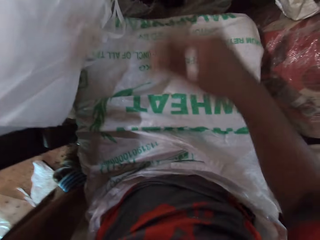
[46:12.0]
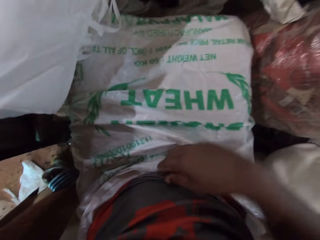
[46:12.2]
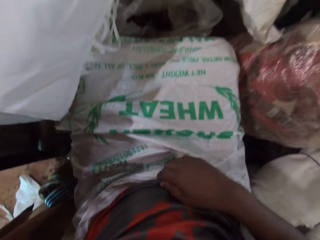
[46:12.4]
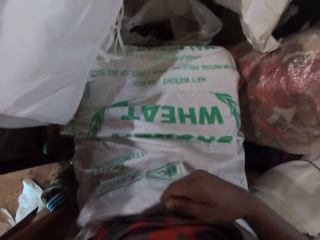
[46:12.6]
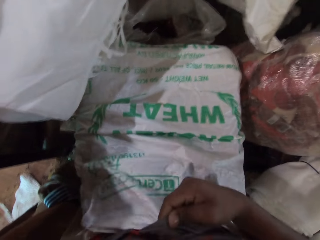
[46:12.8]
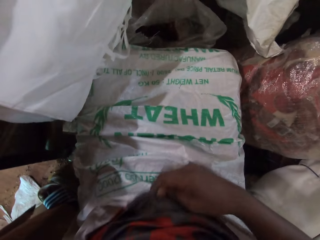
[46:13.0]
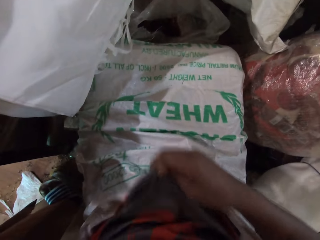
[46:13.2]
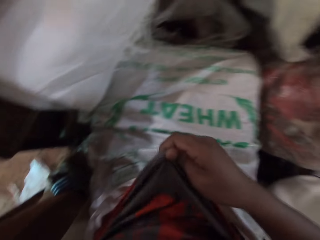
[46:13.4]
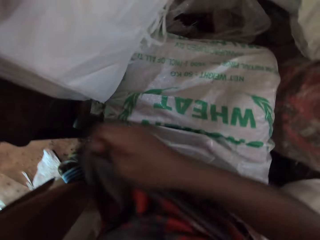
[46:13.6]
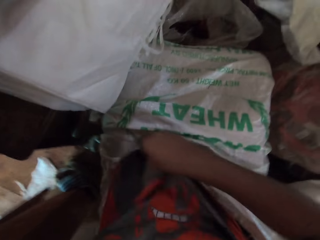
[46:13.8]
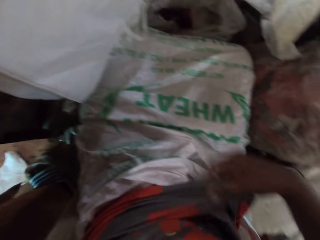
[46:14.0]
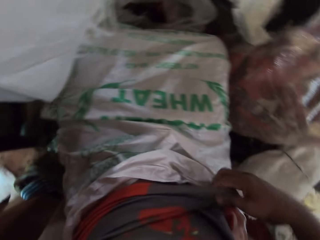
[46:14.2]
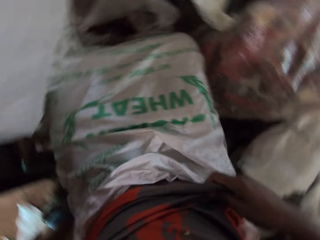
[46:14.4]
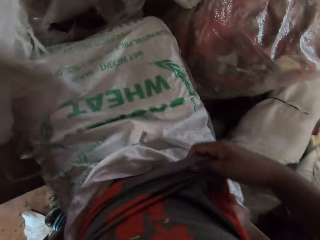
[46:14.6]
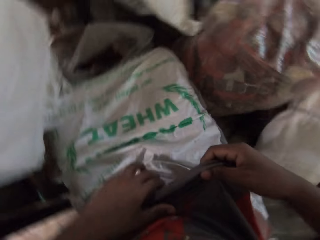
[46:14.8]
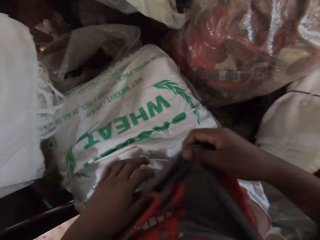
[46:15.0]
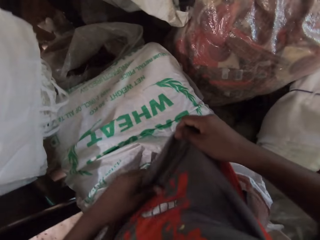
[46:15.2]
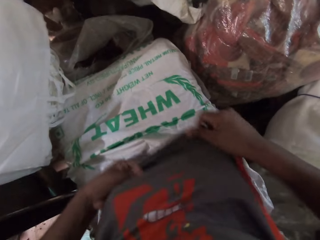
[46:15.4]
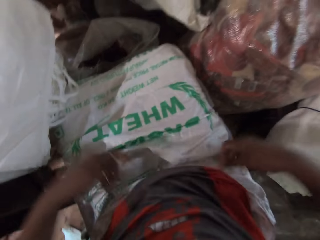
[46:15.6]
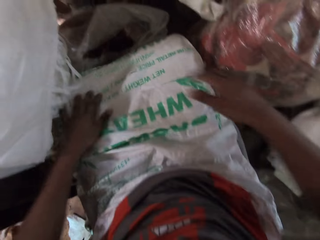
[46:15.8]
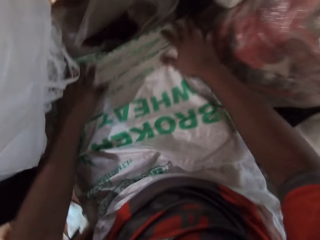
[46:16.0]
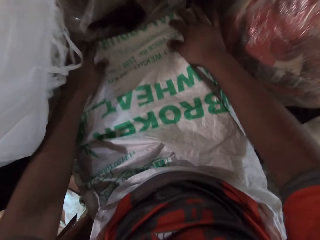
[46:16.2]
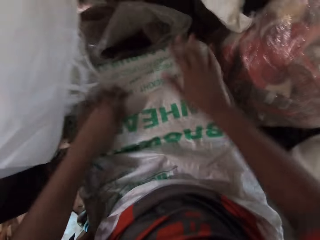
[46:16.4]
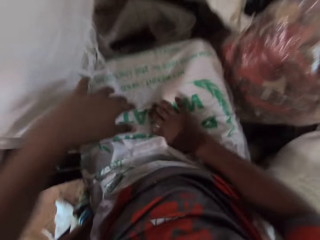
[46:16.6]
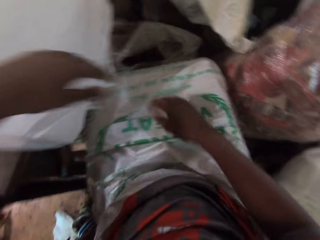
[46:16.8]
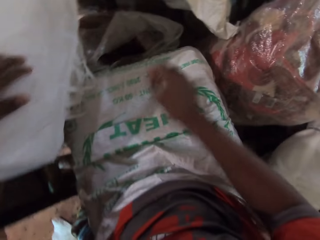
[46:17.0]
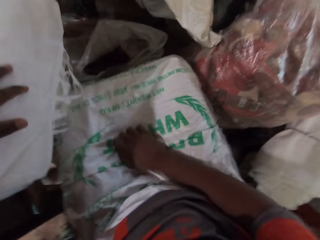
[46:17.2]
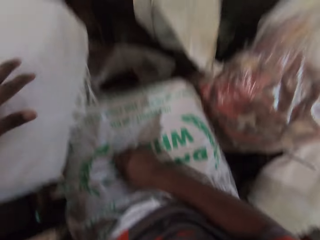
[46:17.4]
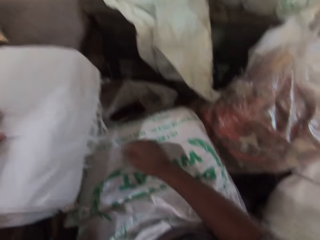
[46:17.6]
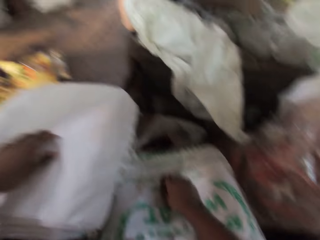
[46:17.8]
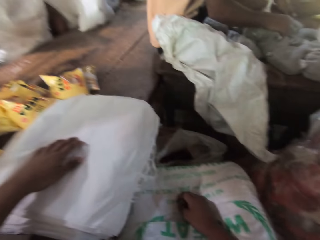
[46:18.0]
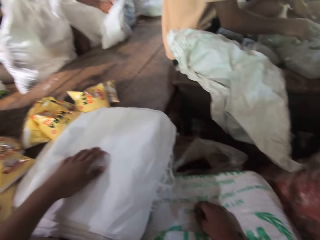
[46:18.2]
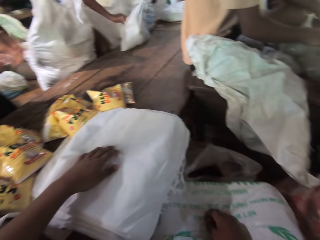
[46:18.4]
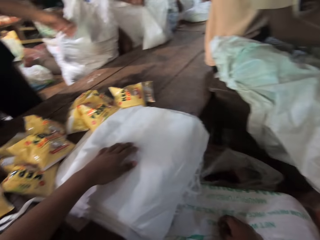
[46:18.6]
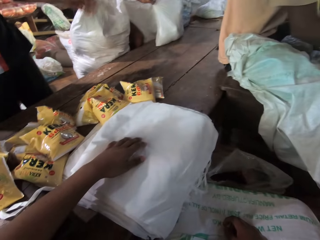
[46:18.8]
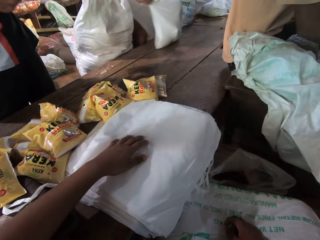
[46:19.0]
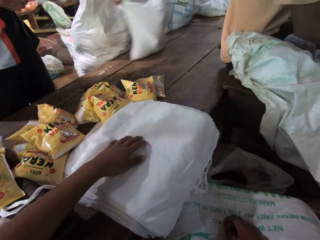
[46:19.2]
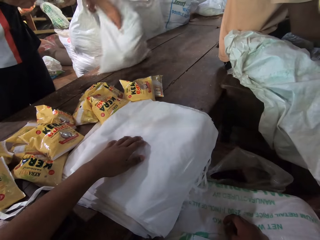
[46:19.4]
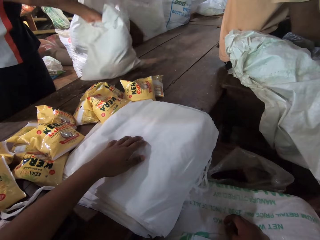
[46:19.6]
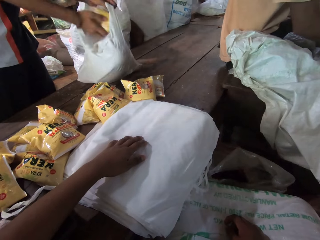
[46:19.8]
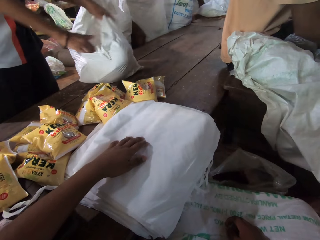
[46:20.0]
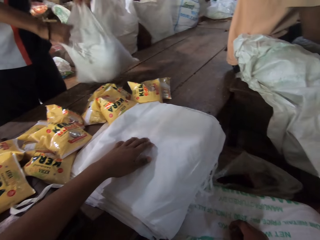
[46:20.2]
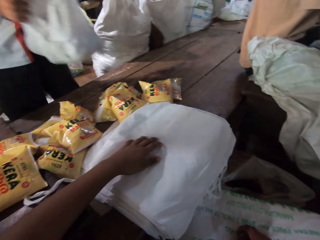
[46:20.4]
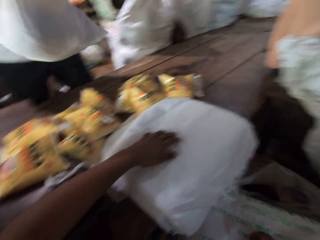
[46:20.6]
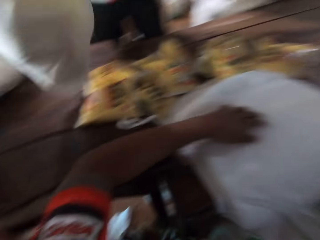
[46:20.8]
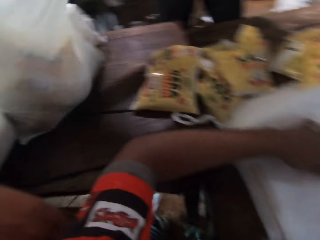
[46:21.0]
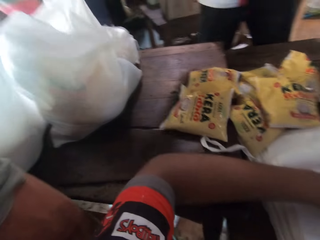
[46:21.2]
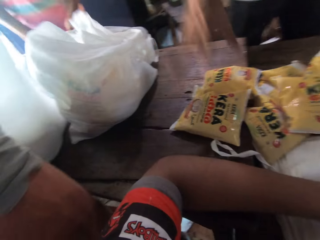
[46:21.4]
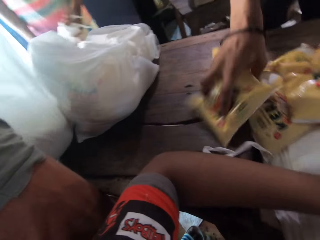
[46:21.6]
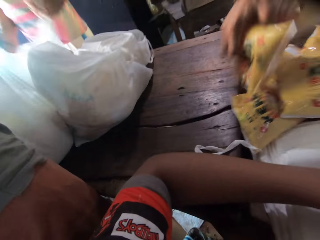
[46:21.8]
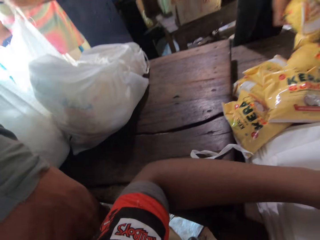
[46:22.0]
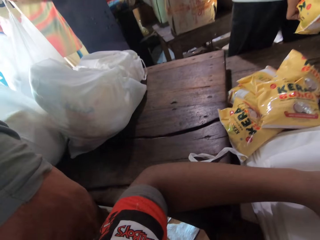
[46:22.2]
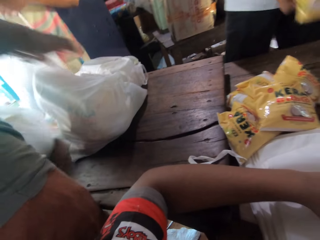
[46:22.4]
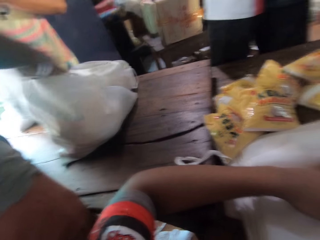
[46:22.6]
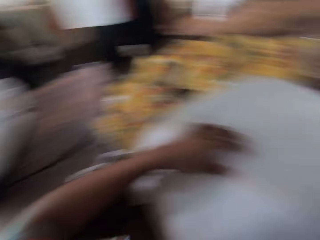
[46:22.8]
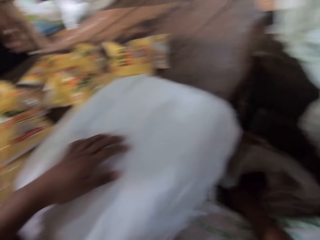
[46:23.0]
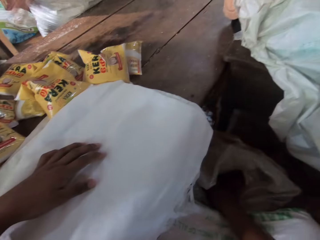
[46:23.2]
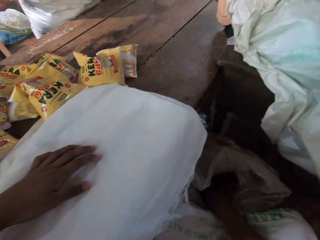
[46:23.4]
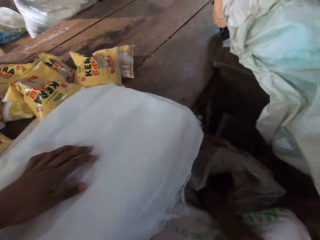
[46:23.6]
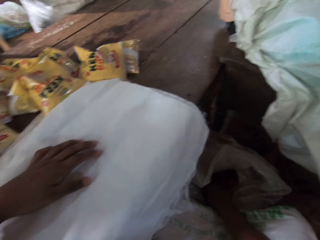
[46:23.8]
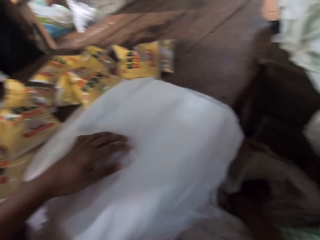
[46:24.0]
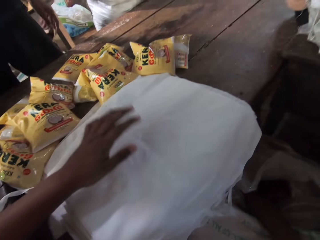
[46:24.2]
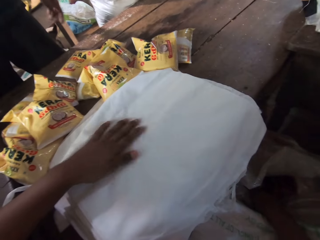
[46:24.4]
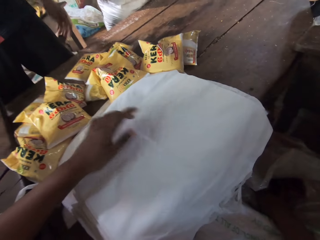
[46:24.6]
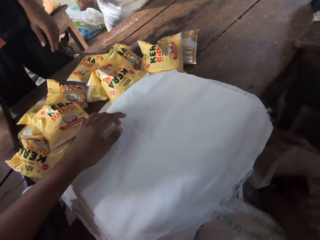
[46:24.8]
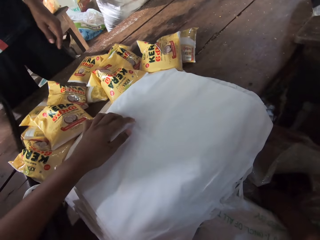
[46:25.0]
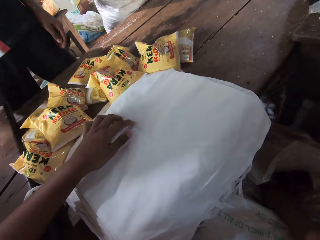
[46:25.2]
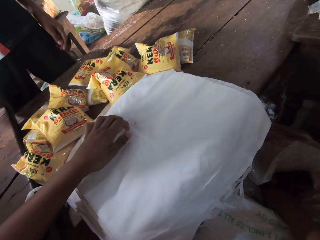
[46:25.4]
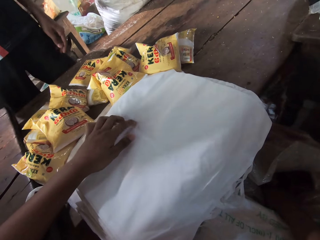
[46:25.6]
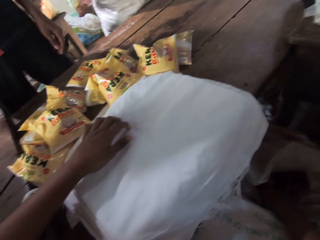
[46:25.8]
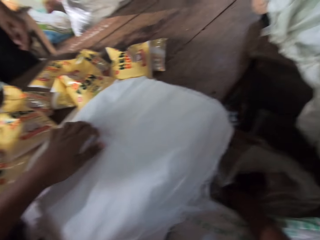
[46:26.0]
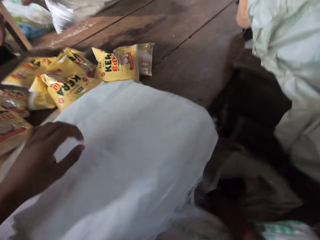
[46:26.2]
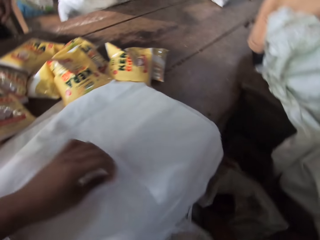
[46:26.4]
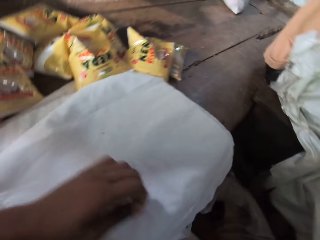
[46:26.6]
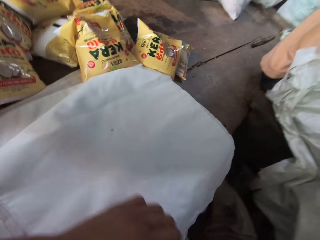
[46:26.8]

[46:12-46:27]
The camera wearer adjusts his cloth or t-shirt with his hands. He adjusts the t-shirt with both hands. He rests his hand on his lap. A man moves a bag on the table with his hands. Another man throws the coconut oil in his right hand into the bag in his left hand. The other man picks up the bag from the table with his hands and drops the bag on the table with his hands. The camera wearer looks around. The other man picks up a sachet of coconut oil from the table with his right hand. A third man picks up a bag from the table with his hands. A person picks a packet on the table. The camera wearer looks around. He taps bags on the table.

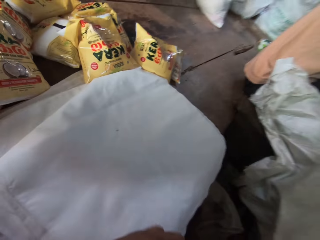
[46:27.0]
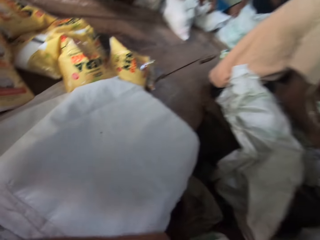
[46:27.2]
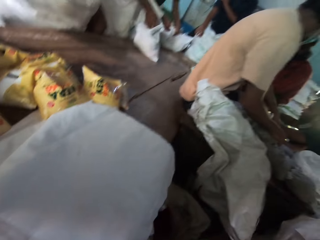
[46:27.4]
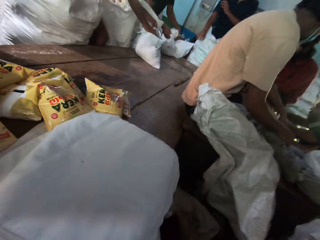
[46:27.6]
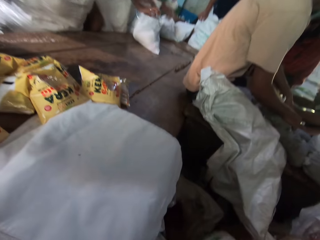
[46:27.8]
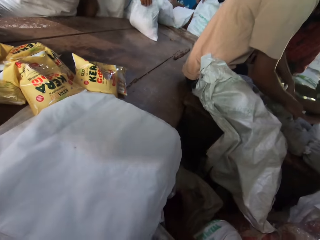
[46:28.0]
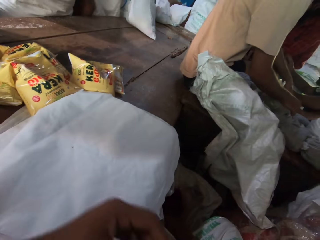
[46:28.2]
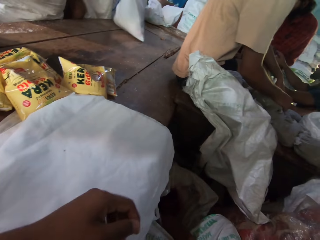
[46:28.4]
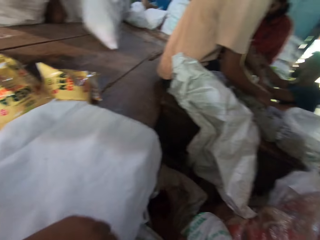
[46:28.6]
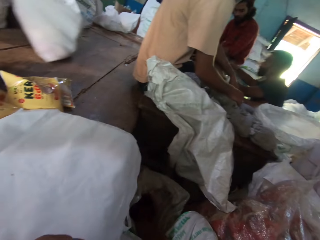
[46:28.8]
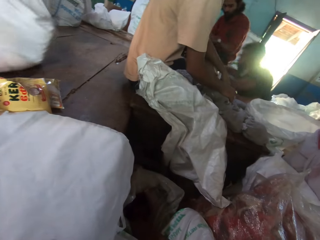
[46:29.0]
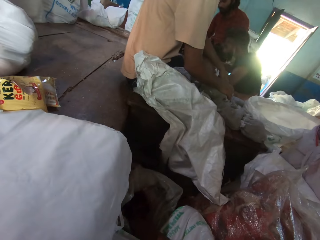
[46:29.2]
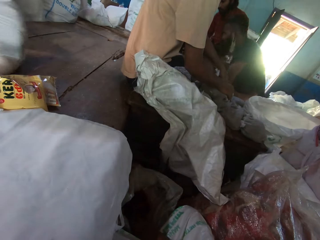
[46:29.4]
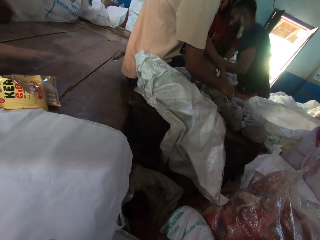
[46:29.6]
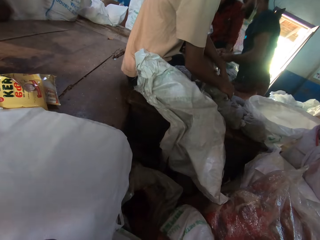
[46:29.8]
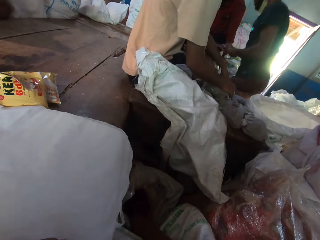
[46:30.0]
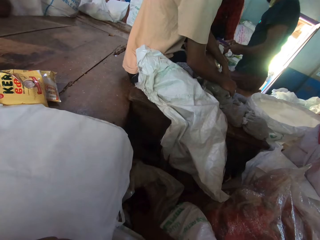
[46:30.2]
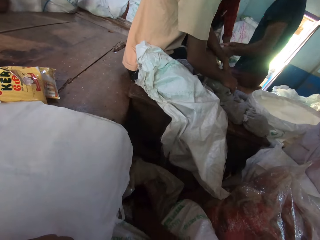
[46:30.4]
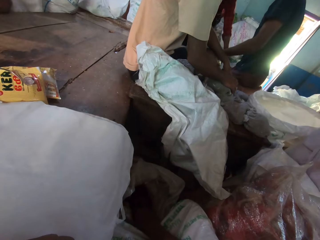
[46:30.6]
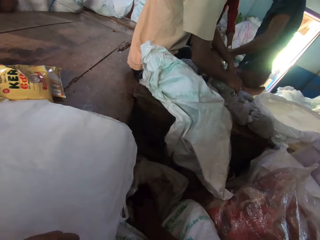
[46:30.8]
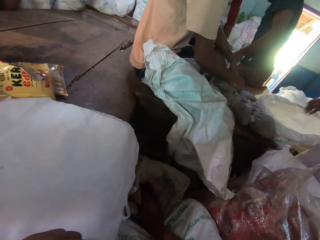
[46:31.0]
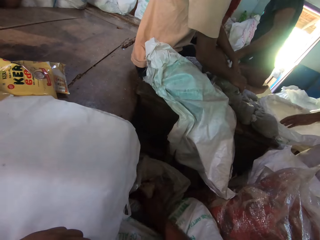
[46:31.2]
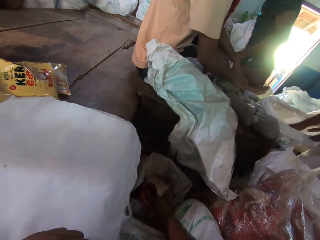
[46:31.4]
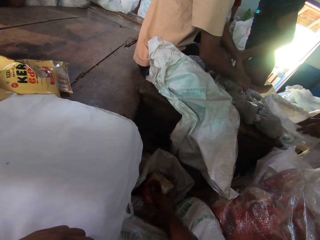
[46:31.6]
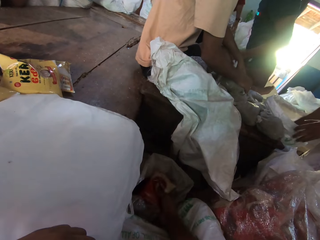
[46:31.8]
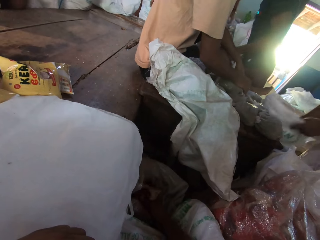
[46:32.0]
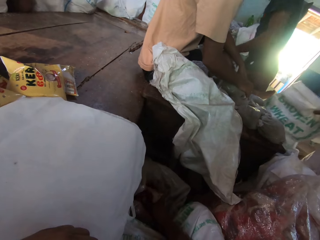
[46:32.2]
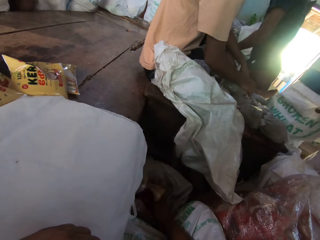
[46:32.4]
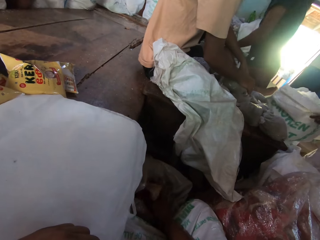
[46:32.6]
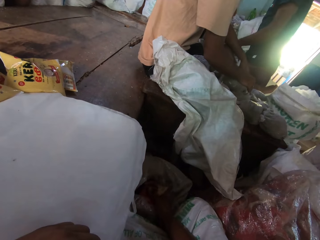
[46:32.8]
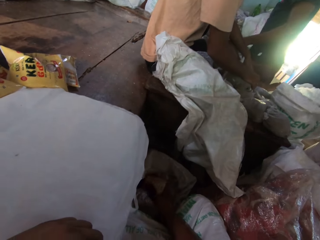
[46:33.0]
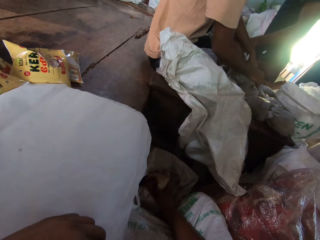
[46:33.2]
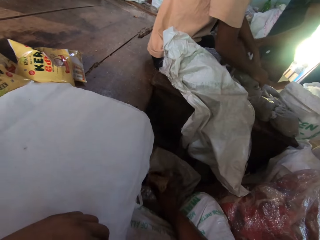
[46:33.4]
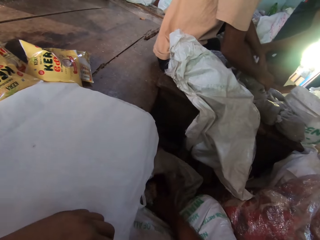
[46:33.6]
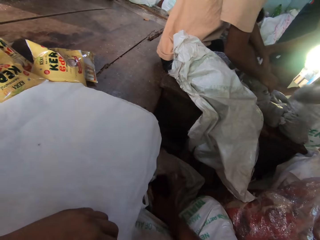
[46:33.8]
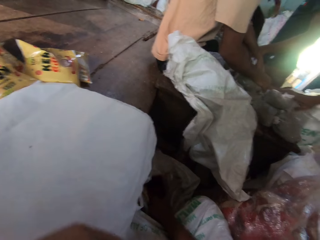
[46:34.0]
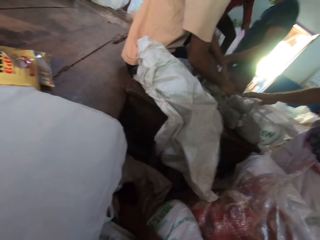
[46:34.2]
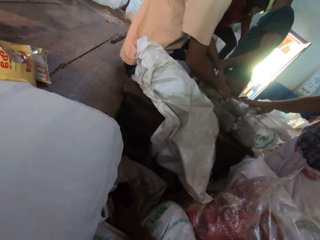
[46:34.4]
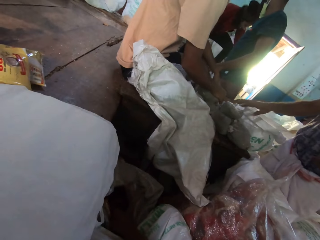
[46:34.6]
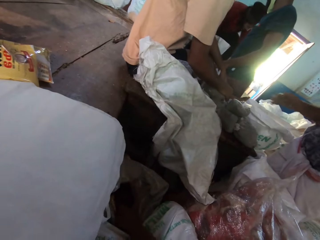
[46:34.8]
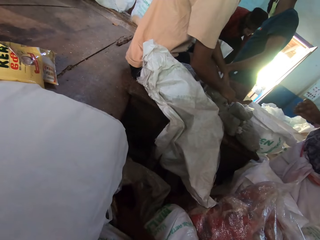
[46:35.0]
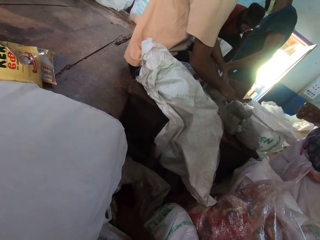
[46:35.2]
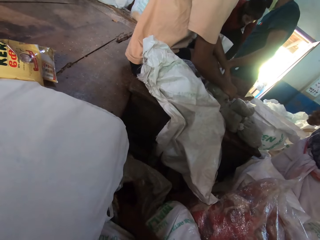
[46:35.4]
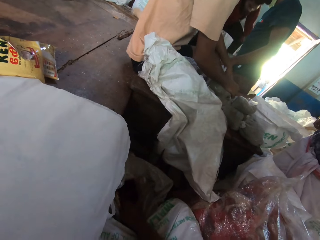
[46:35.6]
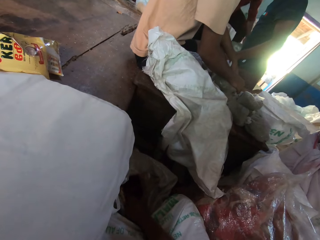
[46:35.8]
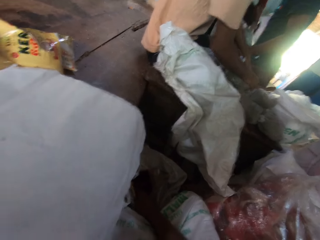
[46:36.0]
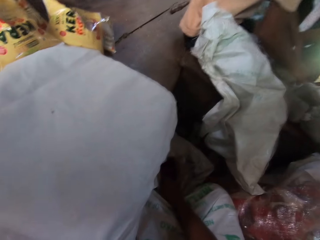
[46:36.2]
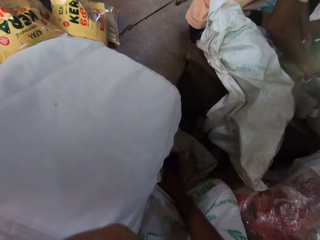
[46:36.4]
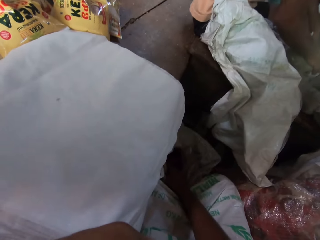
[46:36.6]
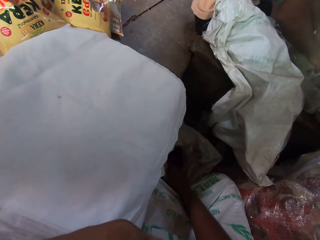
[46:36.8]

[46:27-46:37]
The camera wearer moves the left hand. A man moves a bag on the table with his hands. A person stands up. Another person stands up. Another man picks up a packaged wheat from a sack with his right hand. Another person holds a sack. The camera wearer shakes the sack. The other man drops the packaged wheat in his right hand on the table. The person who stood up second lifts a sack.
